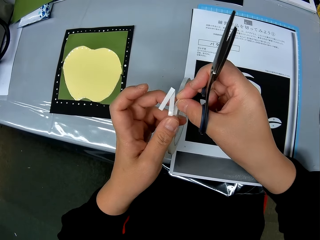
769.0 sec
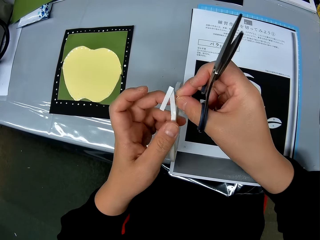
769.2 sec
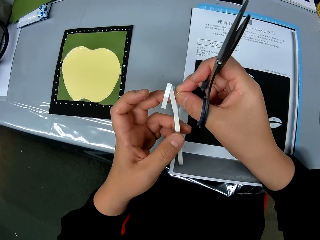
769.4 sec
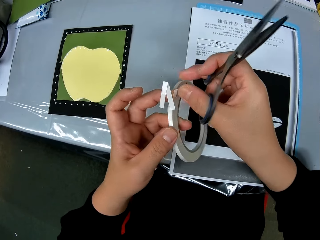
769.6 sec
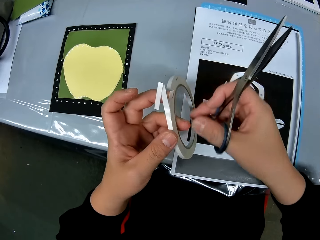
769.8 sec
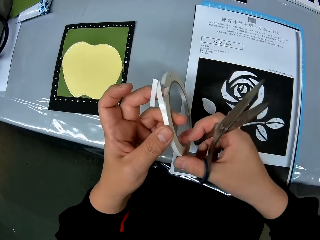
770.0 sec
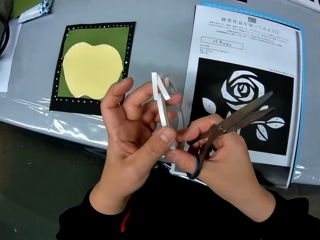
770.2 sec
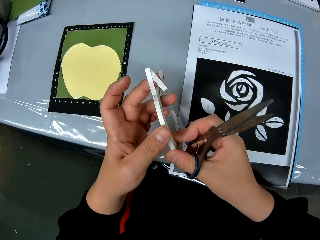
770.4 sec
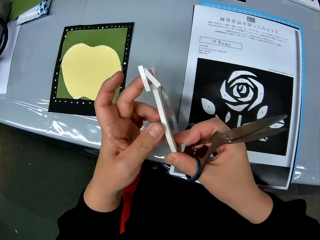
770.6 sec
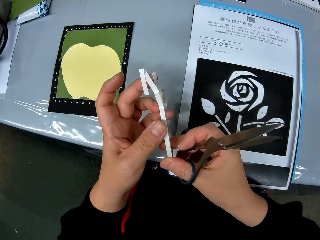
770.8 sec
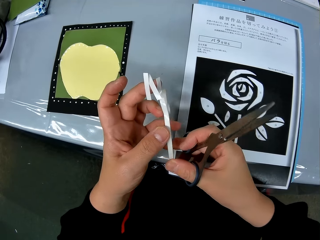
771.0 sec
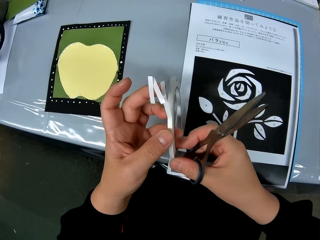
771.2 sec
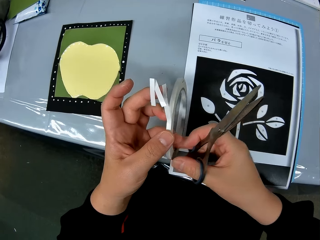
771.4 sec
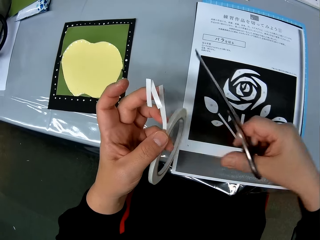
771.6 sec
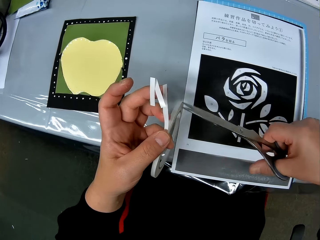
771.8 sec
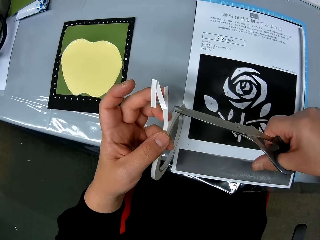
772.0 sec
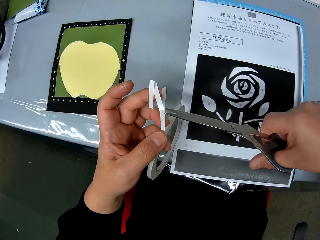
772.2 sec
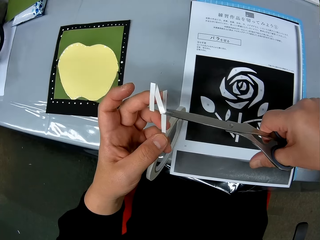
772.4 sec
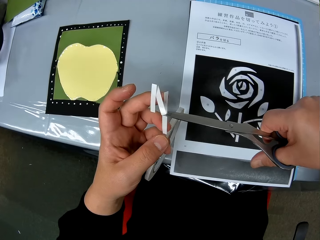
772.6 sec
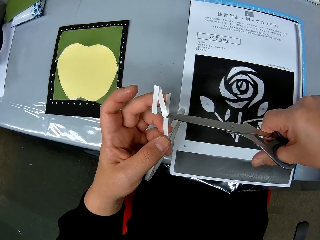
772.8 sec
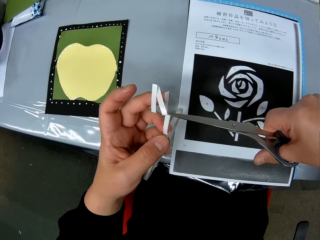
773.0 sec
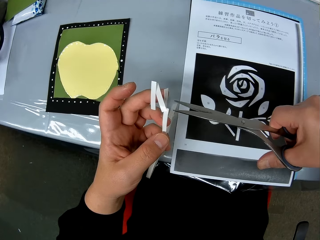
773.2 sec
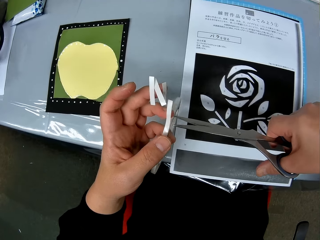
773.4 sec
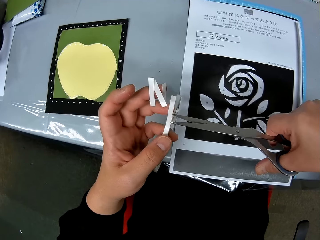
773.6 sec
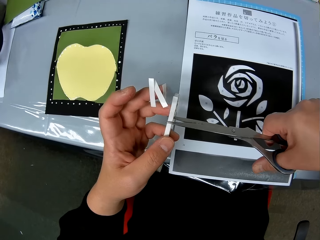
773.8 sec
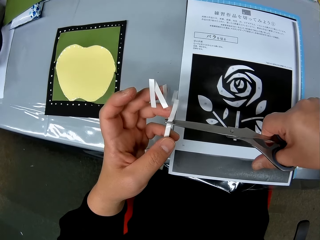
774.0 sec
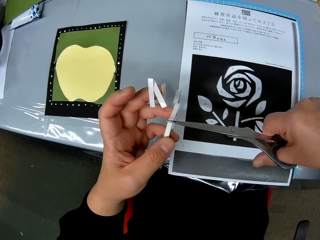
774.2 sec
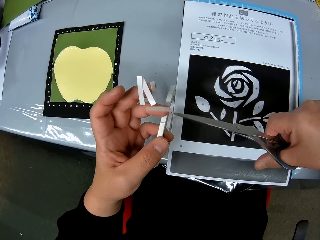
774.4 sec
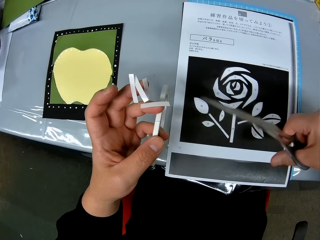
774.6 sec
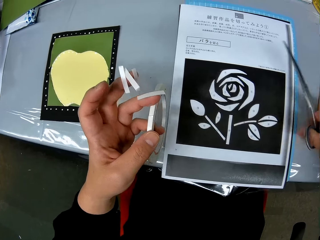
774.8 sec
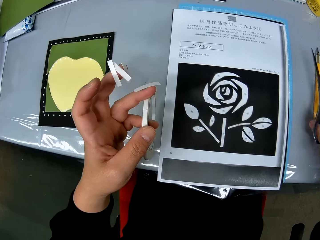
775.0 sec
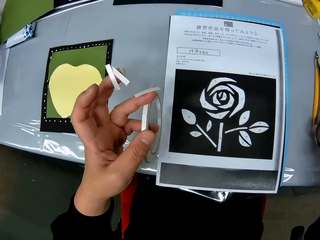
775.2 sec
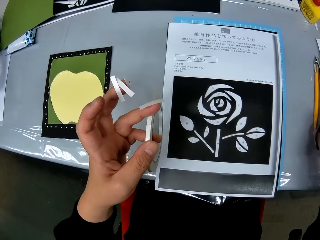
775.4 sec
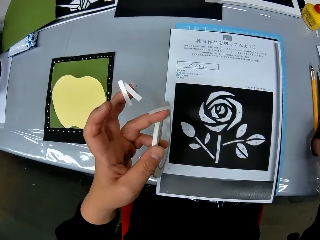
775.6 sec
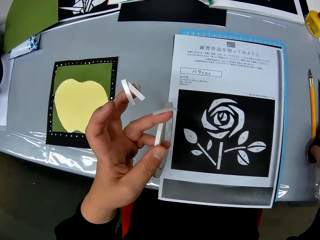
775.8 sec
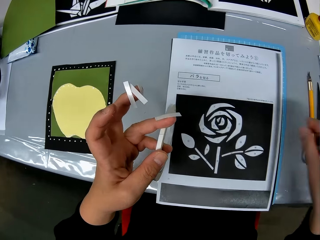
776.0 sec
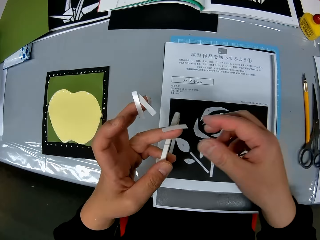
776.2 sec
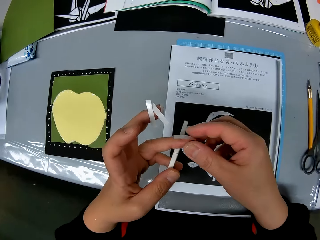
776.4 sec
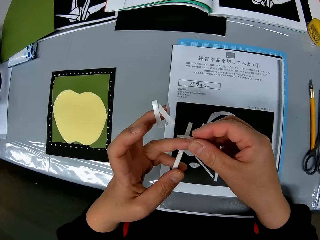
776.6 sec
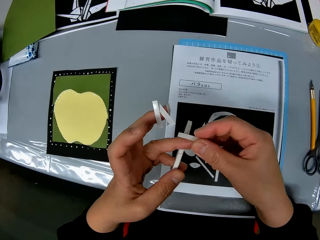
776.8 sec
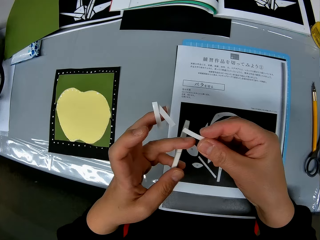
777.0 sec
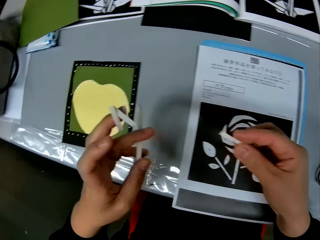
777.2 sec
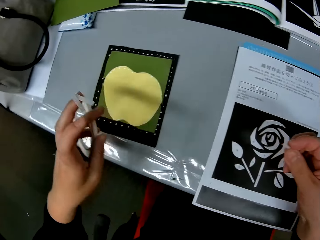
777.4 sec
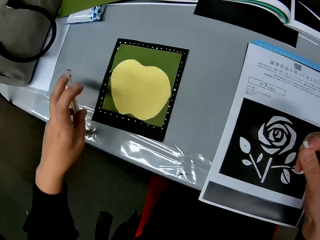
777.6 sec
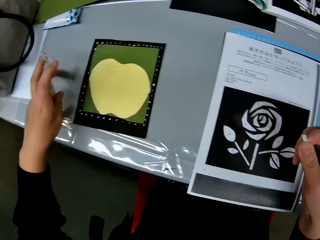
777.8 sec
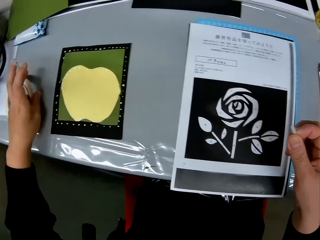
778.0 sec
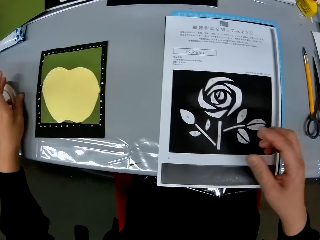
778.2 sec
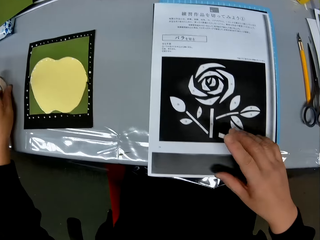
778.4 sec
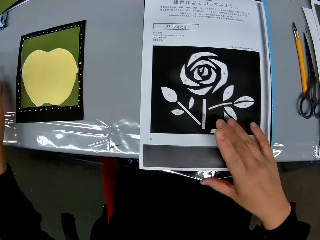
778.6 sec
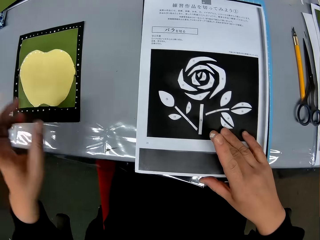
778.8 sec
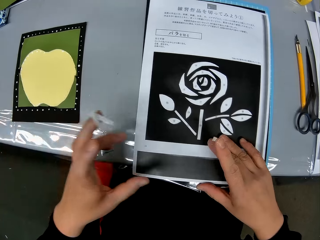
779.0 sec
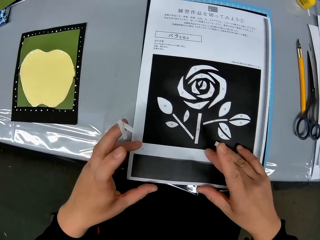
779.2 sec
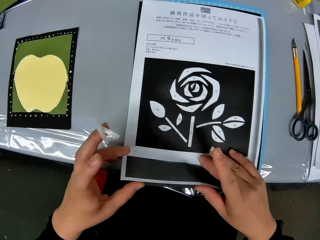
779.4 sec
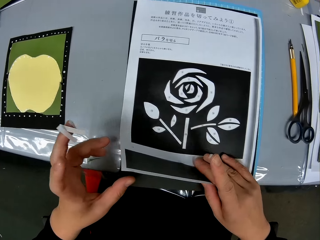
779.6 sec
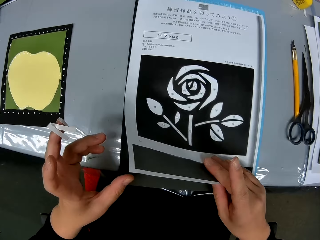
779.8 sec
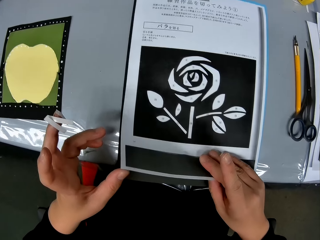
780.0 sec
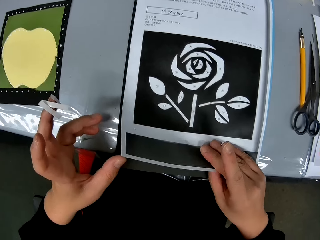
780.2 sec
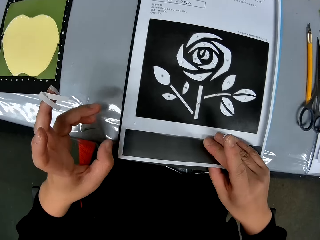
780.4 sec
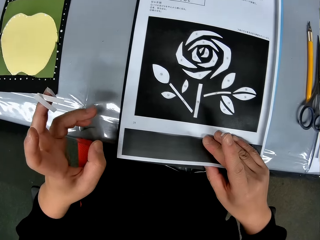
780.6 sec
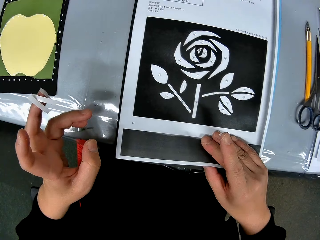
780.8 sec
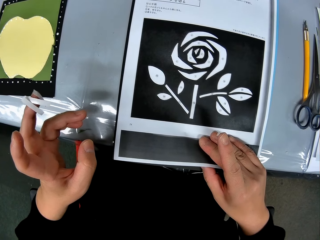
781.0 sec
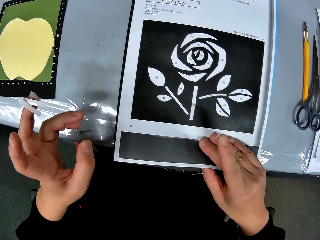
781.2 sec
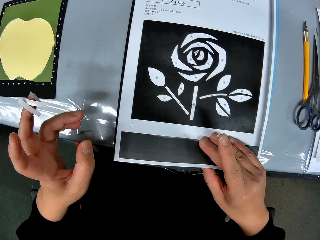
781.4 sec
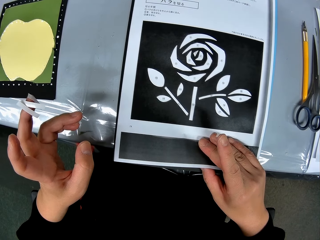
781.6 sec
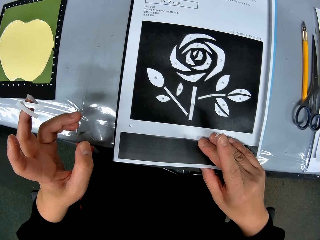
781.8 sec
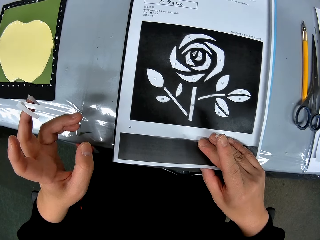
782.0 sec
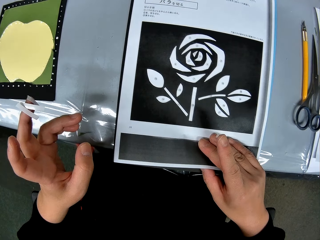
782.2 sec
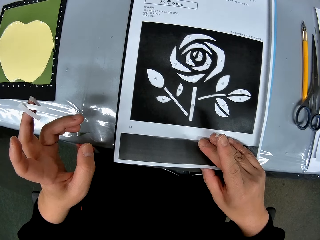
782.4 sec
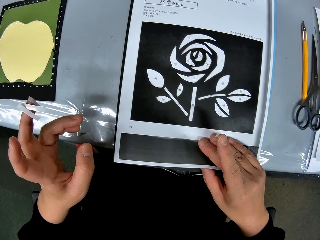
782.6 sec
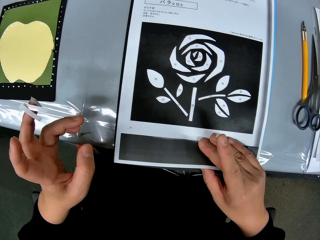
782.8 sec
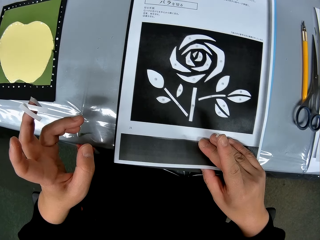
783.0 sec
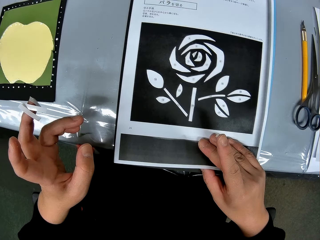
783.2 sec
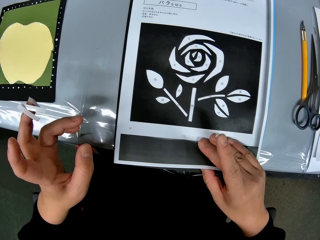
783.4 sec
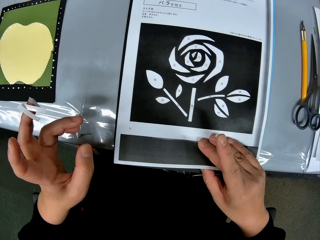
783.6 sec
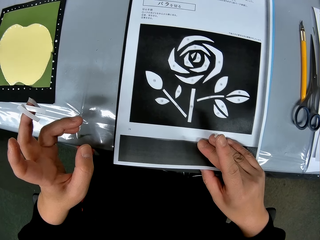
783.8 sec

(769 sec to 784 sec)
The camera wearer pulls the tape. She unrolls the double sided tape more with her hands. She moves the tape. She cuts the double sided tape with the scissors. She cuts the double sided tape with the scissors again. She drops the scissors on the table. She picks up one of the tapes with her right hand. She puts the tape down. She sets the paper with a drawing on it on the black cardstock. She lifts the picture. She puts a finger on the paper and removes the finger from the paper.

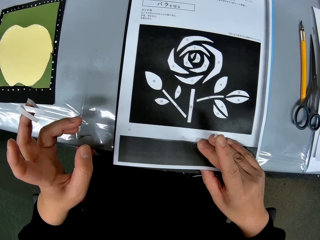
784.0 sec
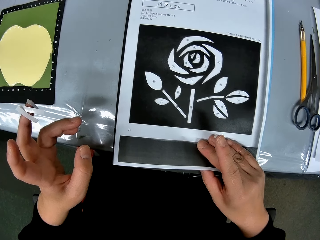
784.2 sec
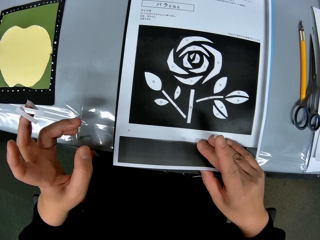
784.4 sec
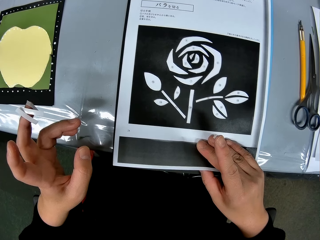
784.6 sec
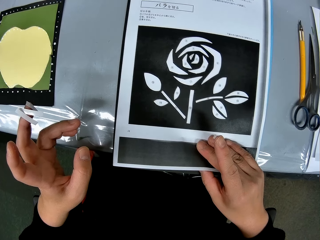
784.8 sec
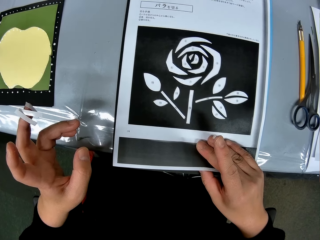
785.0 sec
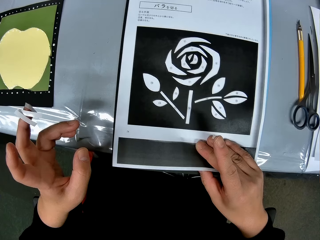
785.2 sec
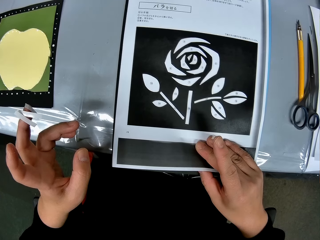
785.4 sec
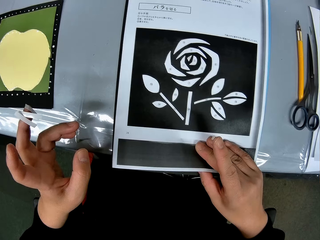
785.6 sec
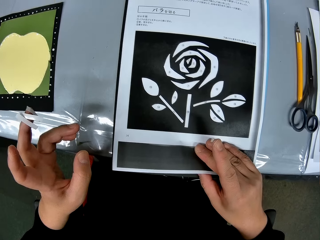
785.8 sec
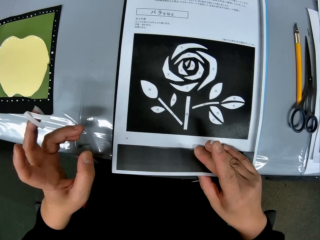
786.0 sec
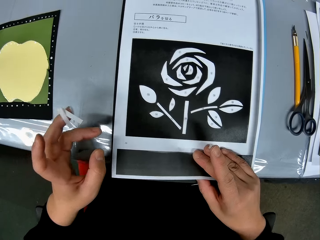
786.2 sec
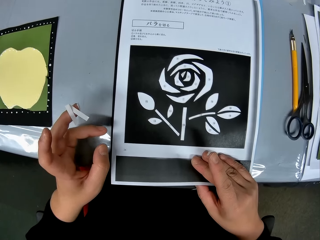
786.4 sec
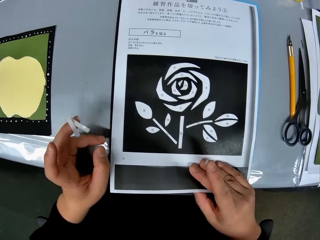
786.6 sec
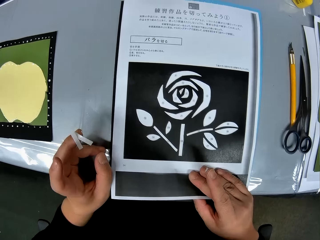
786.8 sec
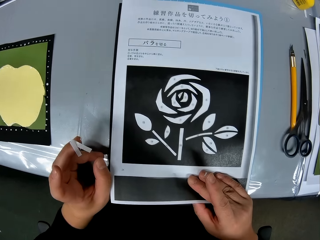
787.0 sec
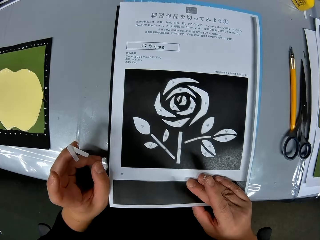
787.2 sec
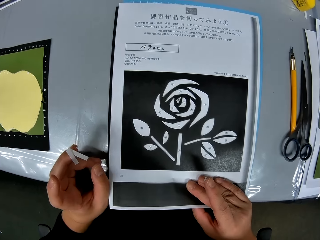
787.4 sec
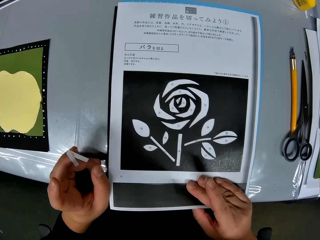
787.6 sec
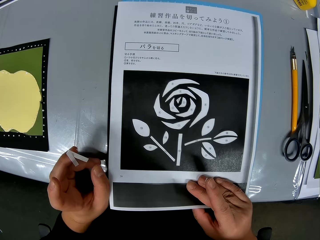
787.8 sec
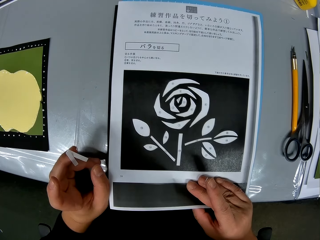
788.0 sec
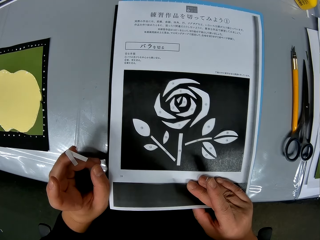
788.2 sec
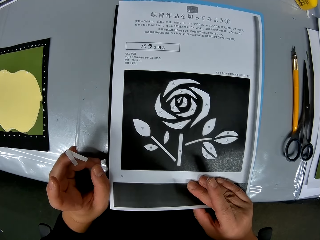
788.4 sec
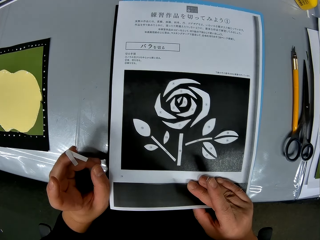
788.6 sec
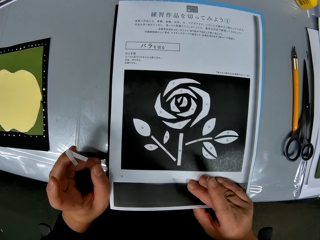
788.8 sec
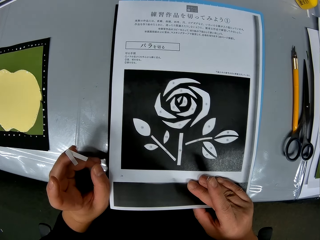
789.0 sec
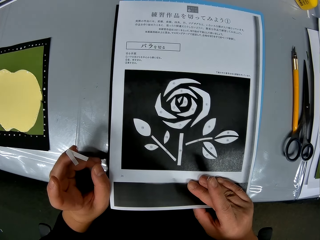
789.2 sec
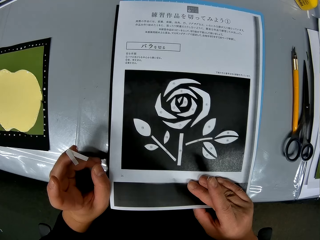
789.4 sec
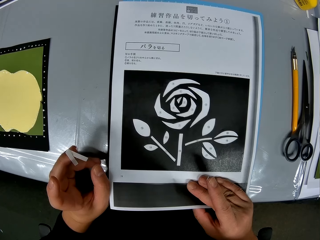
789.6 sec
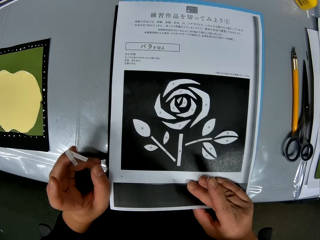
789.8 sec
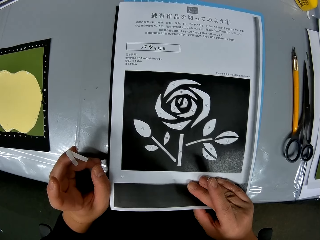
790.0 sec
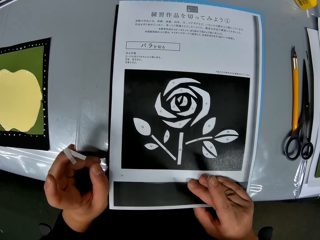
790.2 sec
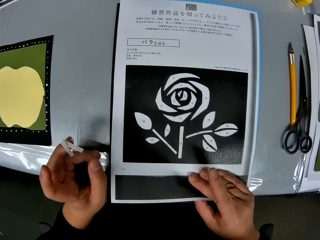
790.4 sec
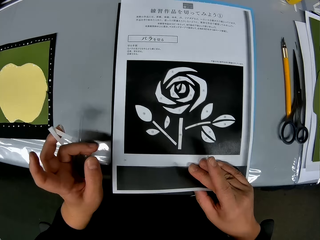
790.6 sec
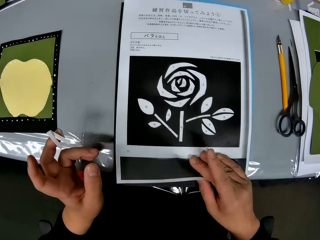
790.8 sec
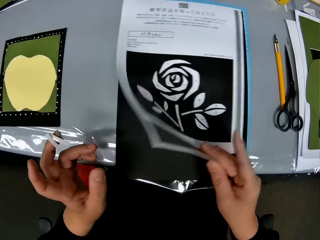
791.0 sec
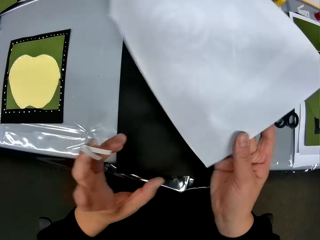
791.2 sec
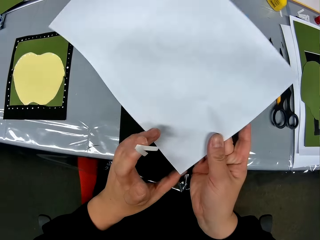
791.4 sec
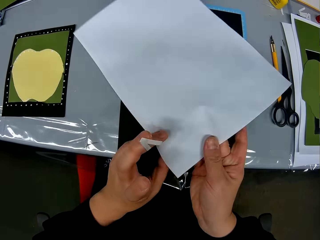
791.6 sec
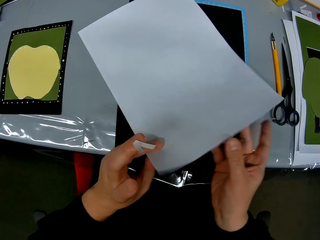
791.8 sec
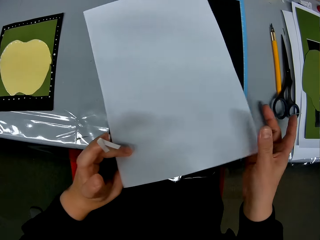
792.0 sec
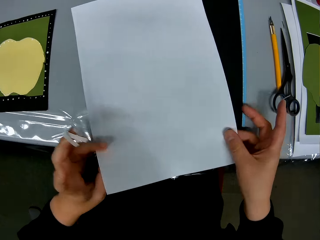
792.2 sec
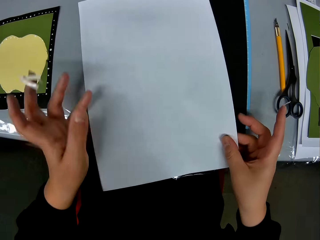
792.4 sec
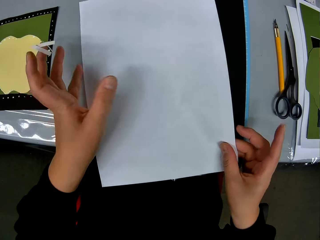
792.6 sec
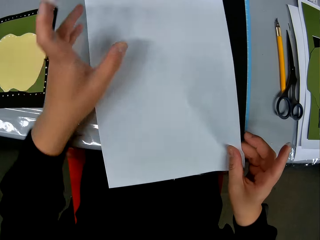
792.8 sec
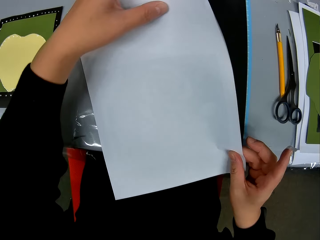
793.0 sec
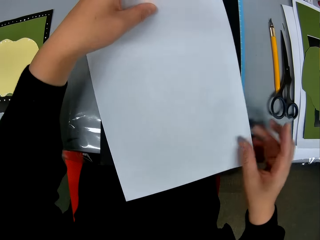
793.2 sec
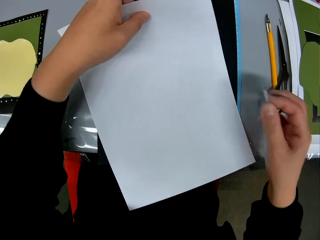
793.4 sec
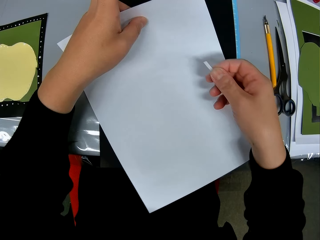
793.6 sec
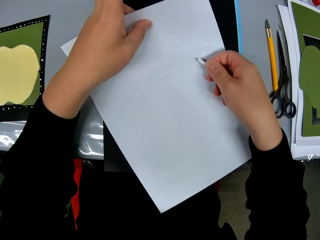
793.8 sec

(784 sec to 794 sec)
The camera wearer puts a hand on the table. They turn the paper with the drawing upside down. They remove the hand from the table. They lift the picture. They hold the paper with the other hand. They move a hand to a different side of the paper. They put one of the double sided tapes on the back of the paper with the drawing. They move a hand along the picture.
